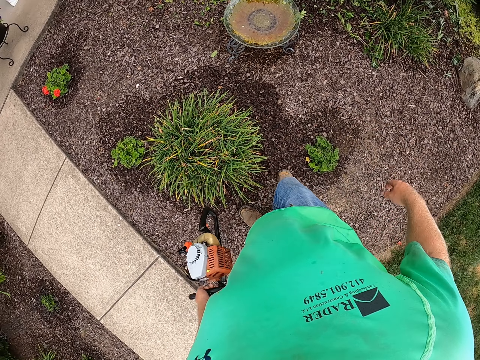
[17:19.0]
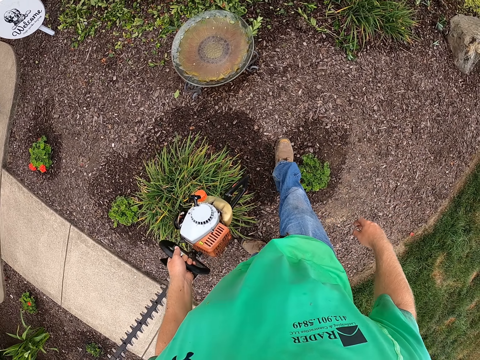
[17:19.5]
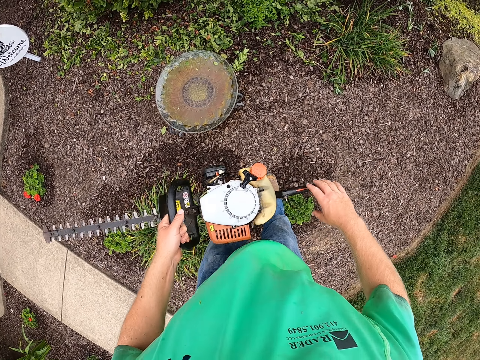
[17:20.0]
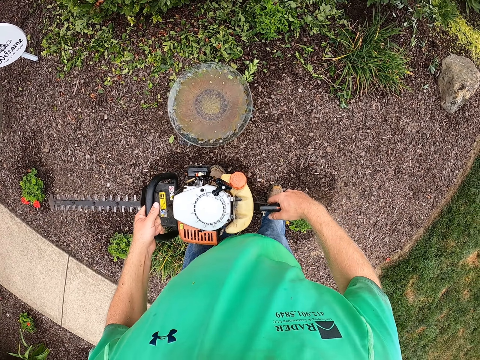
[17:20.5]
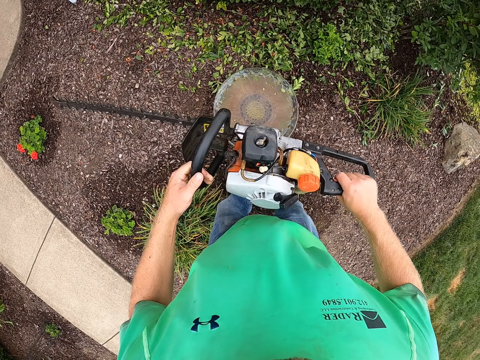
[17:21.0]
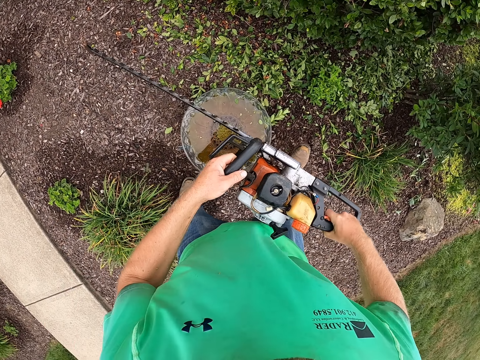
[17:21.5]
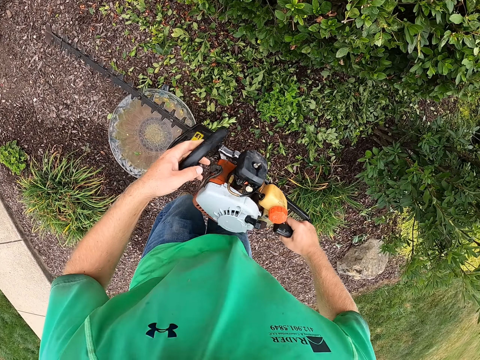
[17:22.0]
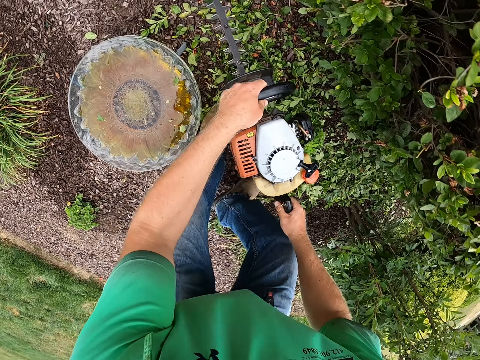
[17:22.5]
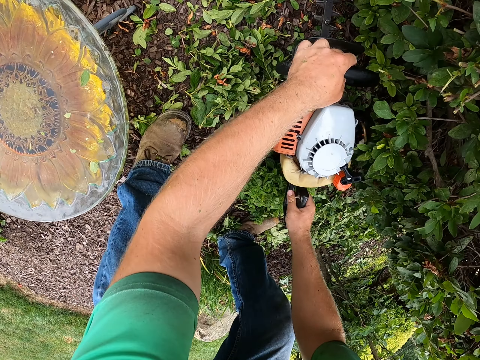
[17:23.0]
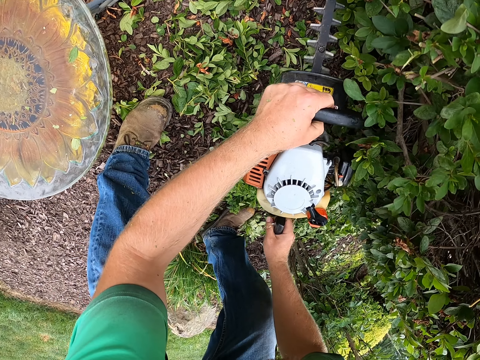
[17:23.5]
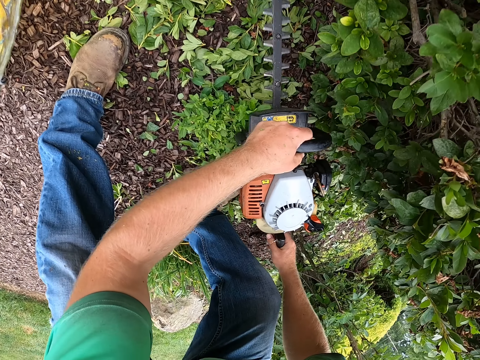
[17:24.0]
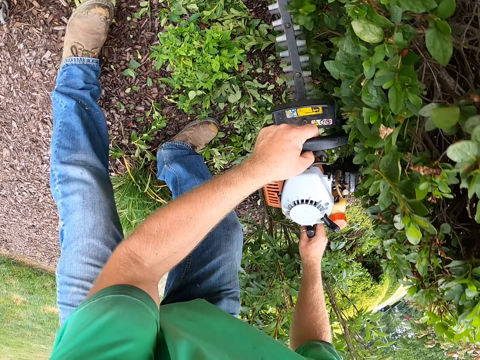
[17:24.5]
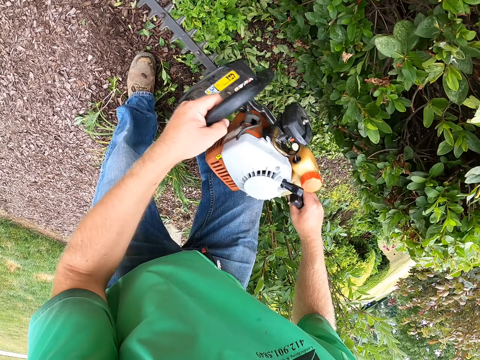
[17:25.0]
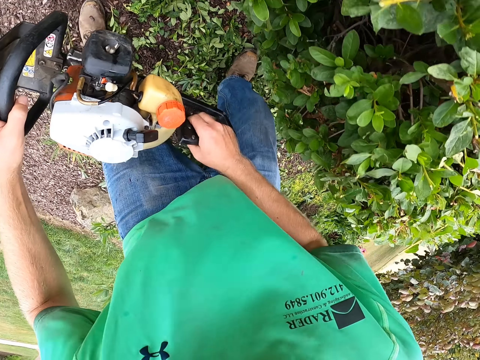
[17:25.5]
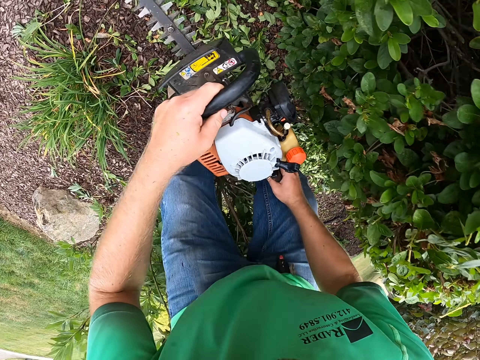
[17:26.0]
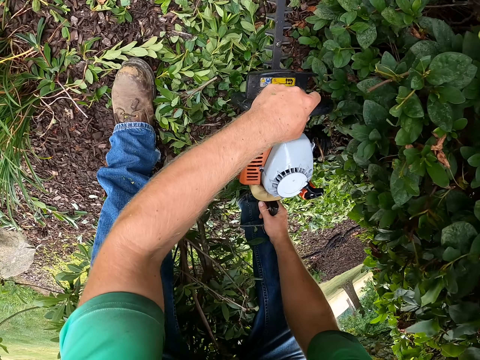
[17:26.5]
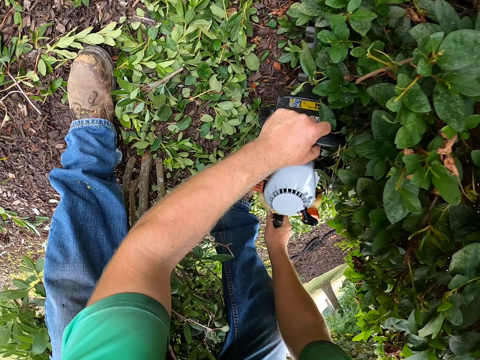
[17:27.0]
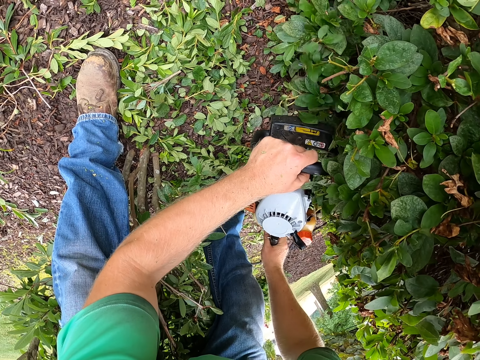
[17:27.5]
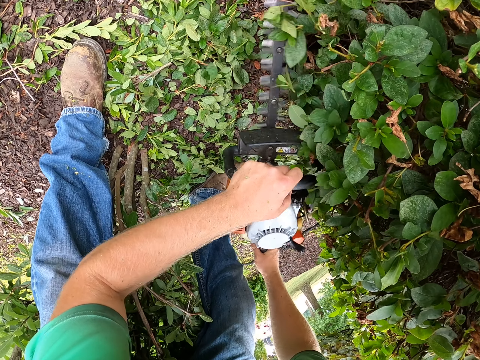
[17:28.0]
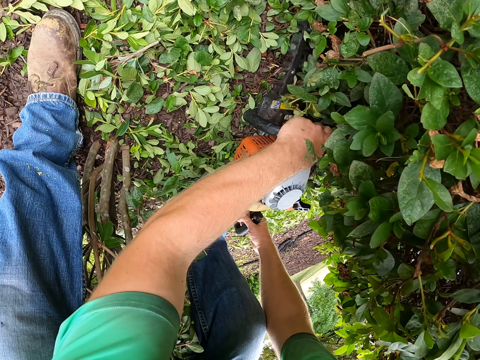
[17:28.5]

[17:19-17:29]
The camera wearer holds the electric saw with both hands. They trim the branches with a power saw. They level the tree with the electric saw in both hands.

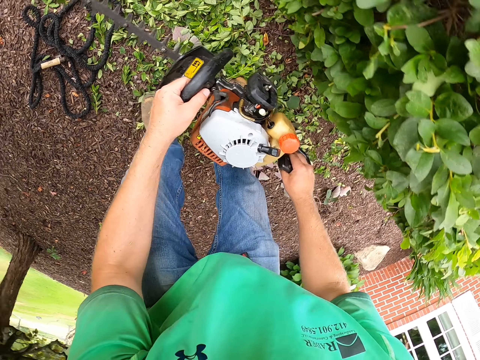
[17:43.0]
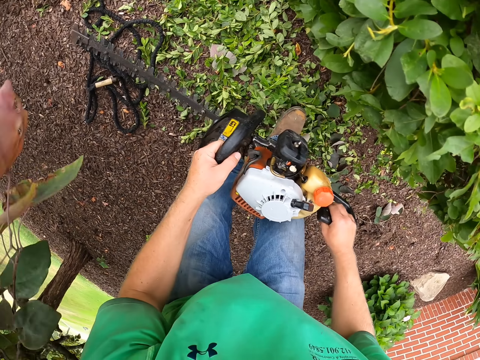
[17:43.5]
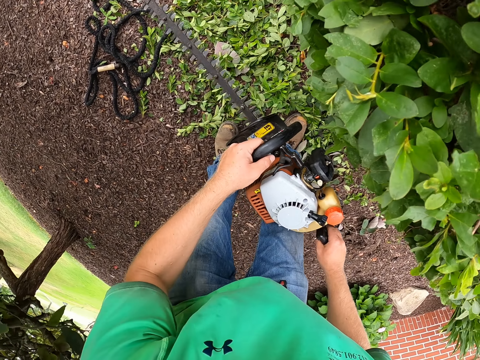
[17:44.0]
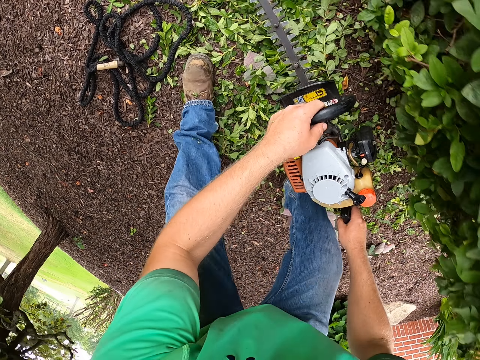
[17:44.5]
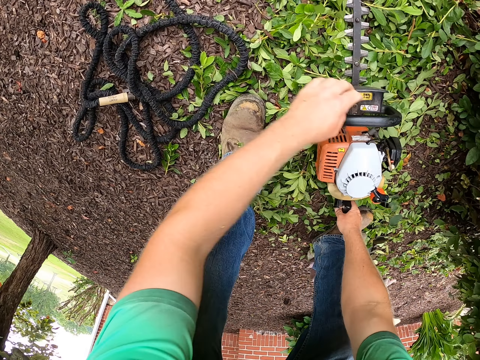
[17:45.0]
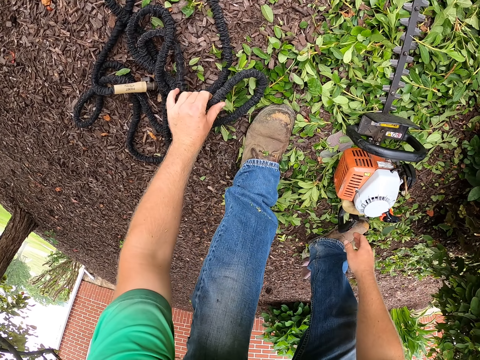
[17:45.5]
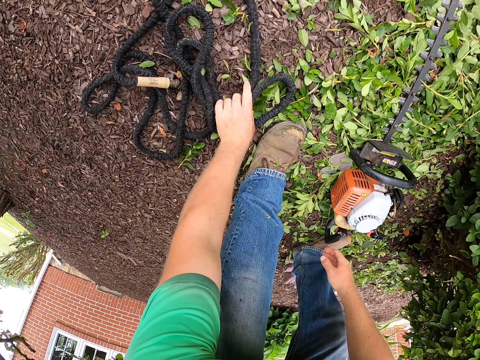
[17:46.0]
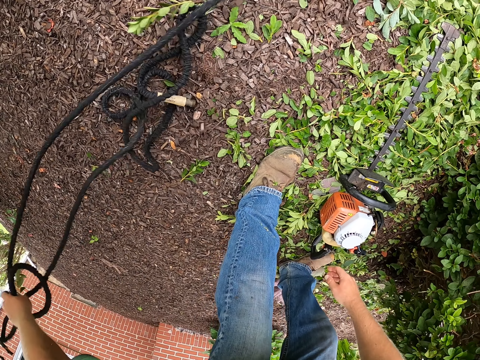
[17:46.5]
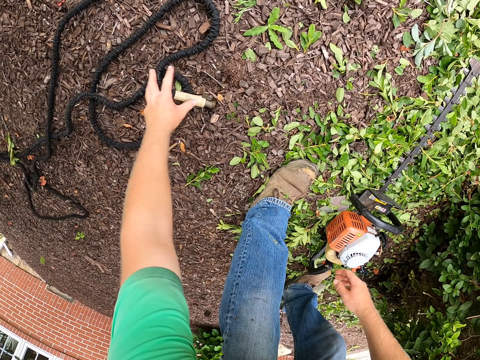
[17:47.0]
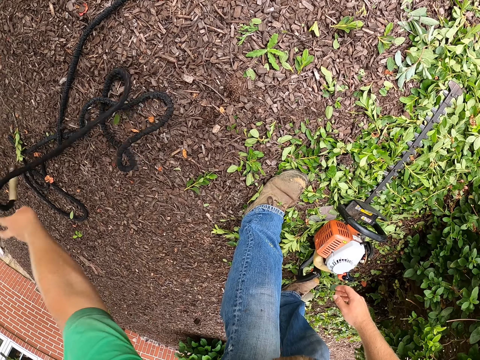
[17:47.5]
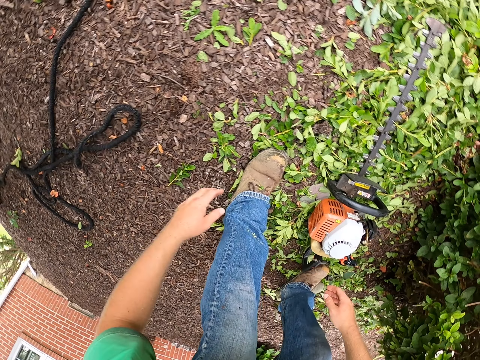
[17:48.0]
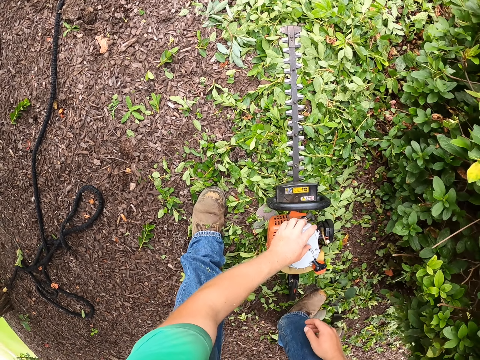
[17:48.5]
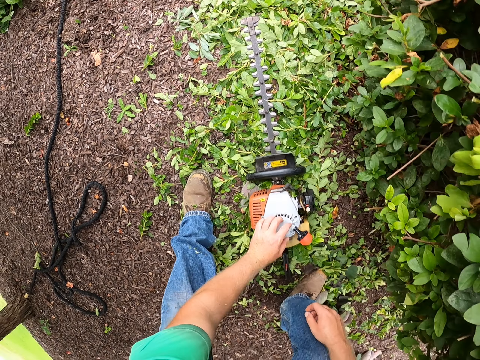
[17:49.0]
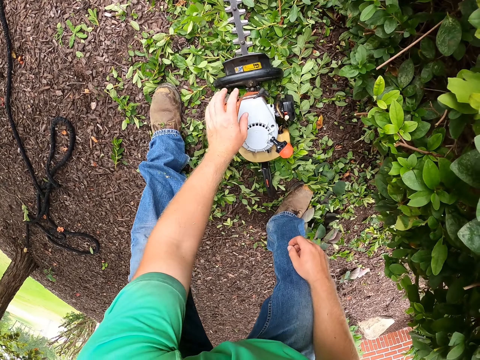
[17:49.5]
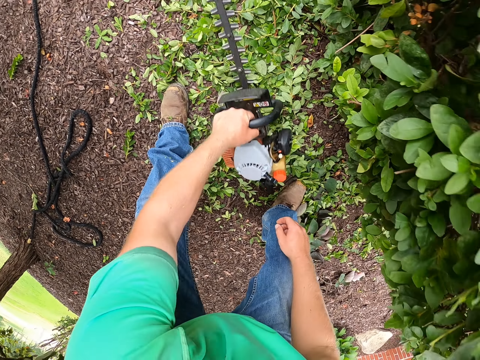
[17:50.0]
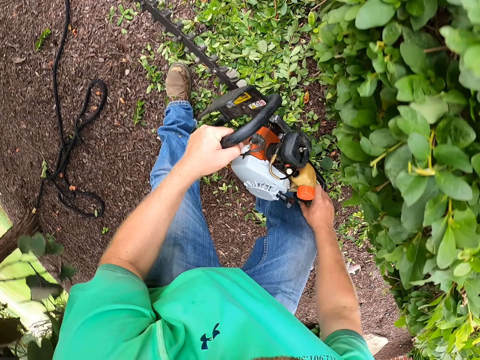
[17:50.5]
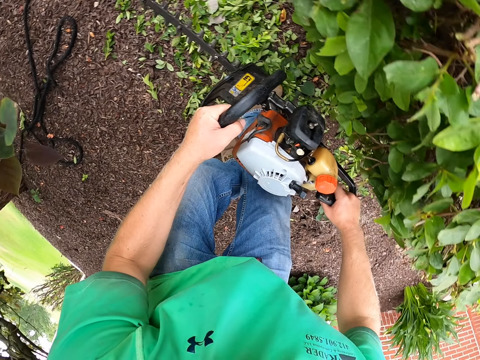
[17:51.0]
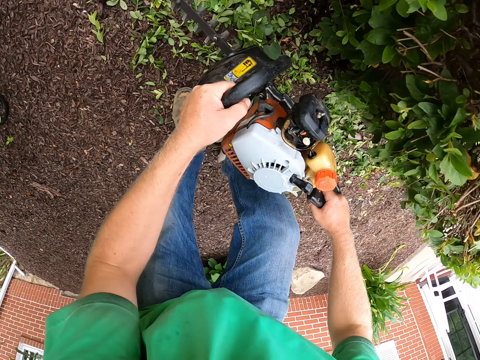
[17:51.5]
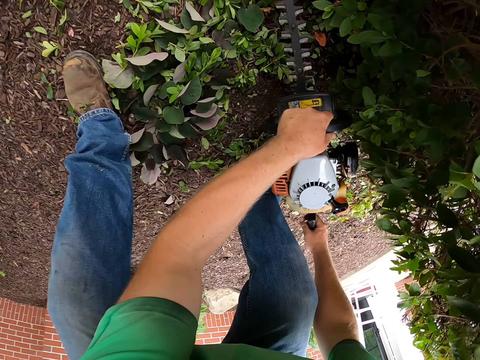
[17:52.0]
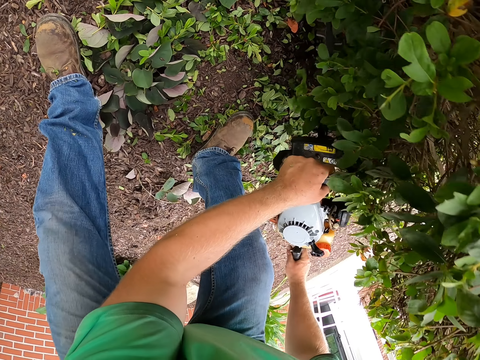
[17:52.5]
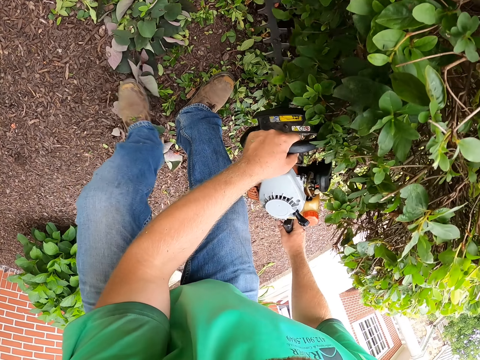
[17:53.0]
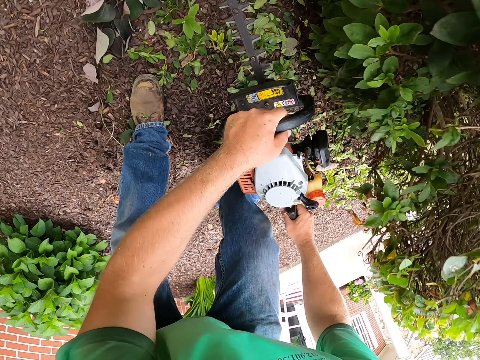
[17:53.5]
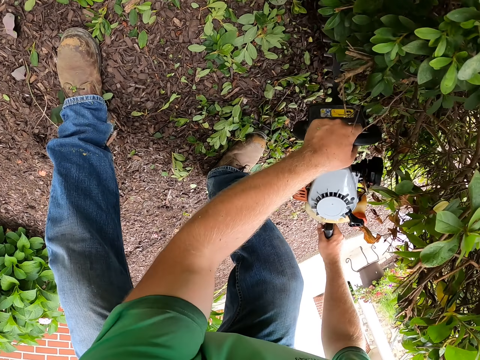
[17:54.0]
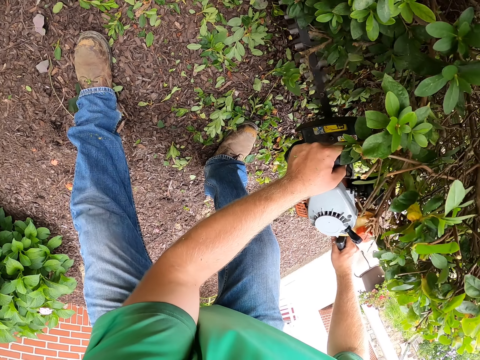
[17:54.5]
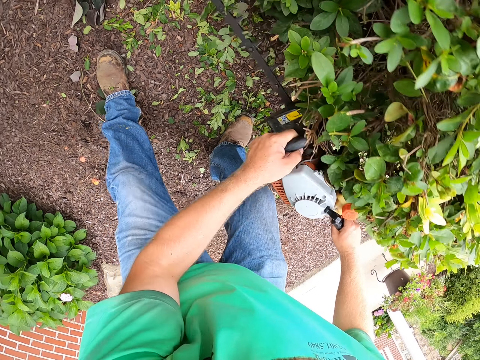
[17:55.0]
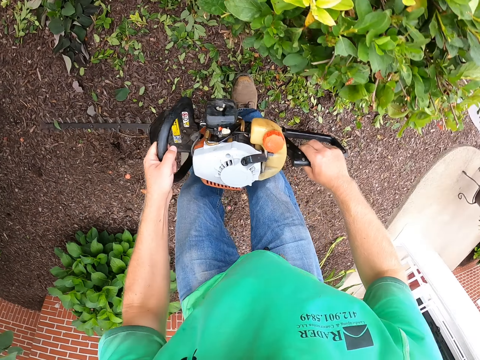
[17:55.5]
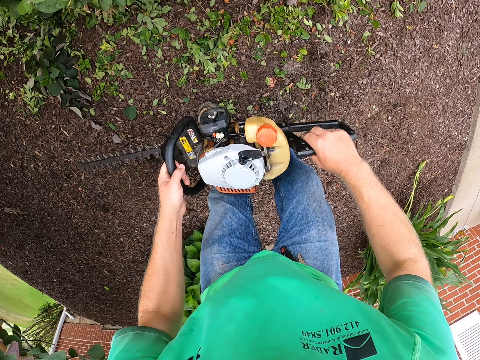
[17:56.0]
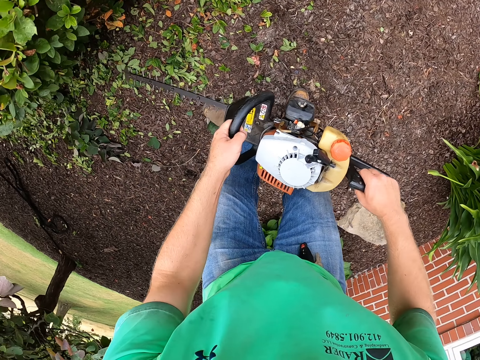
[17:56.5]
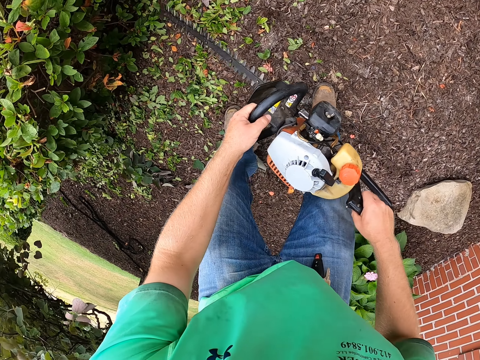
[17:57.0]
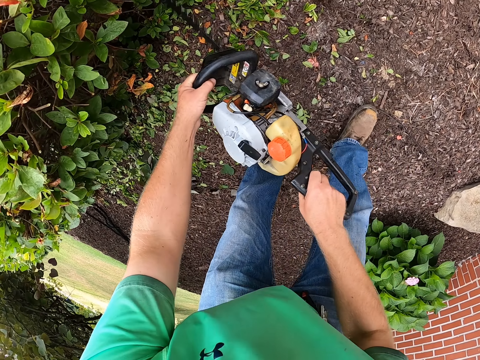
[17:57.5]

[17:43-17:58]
The camera wearer drops the electric saw on the ground with both hands. He moves a rope on the ground with his left hand. He picks up the power saw. He touches the electric saw on the ground with his left hand, carries the electric saw with his left hand, and holds the electric saw with both hands. He levels the tree with the electric saw in both hands. He trims the branches with the power saw.

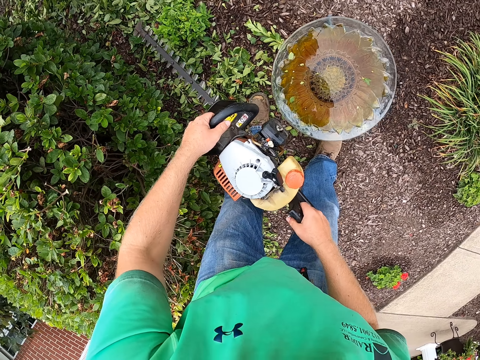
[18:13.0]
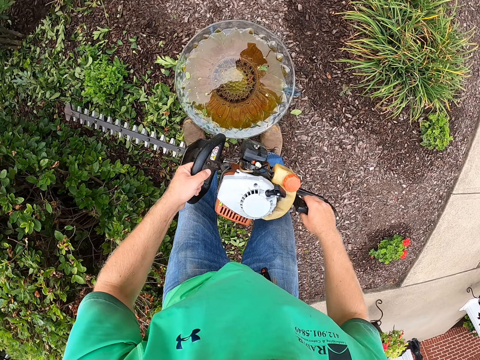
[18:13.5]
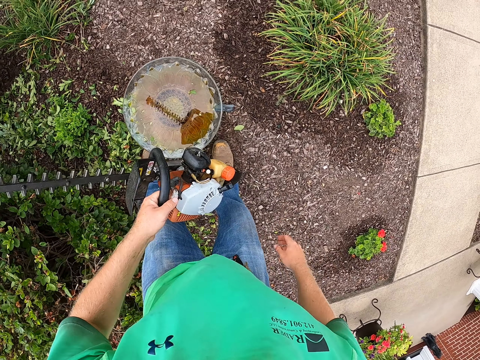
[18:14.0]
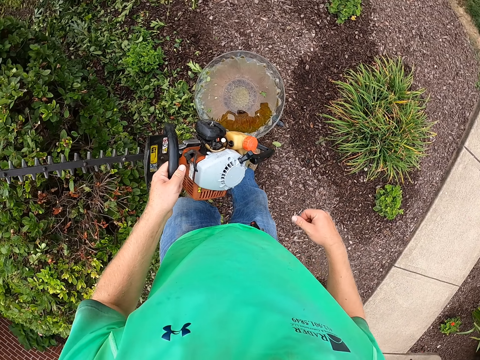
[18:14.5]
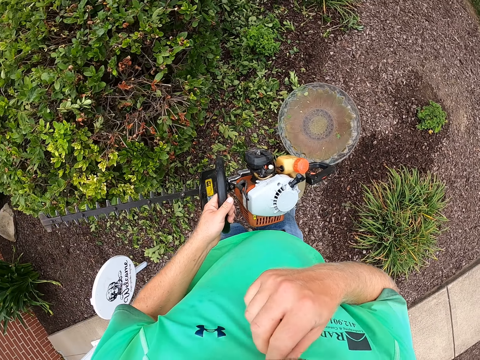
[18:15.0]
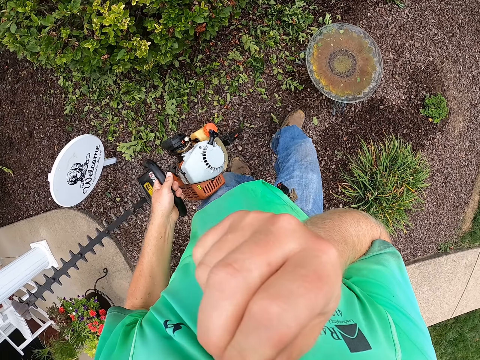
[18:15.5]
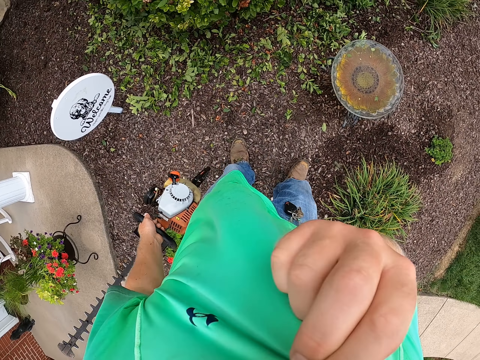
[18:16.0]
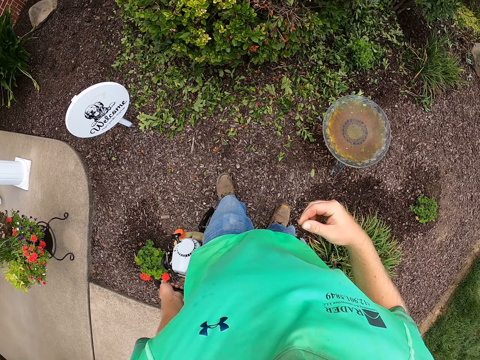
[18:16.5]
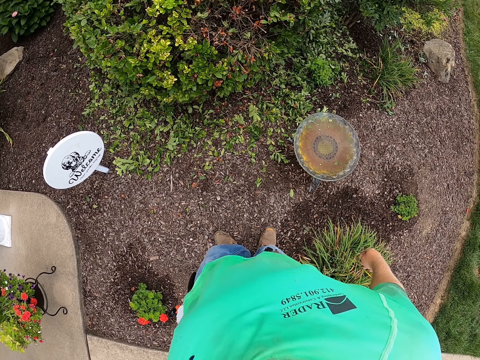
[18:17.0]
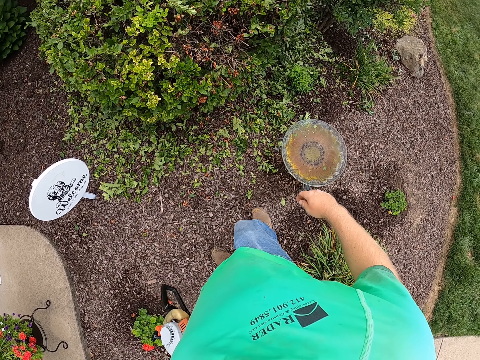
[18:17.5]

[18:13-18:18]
The camera wearer holds his shirt with his right hand. He wipes his face with his shirt.
